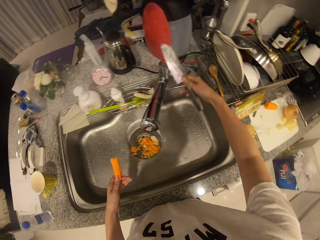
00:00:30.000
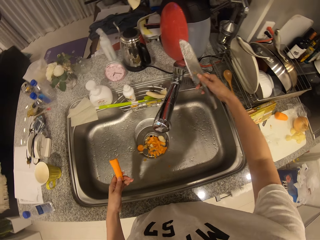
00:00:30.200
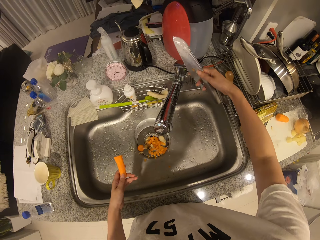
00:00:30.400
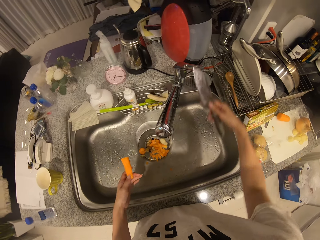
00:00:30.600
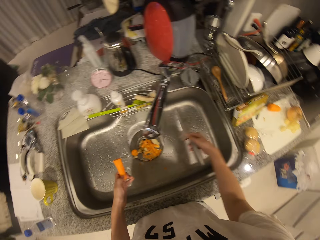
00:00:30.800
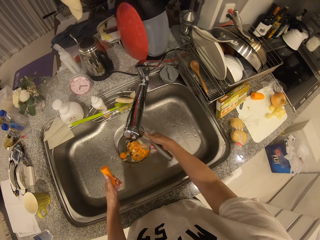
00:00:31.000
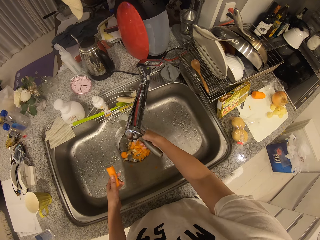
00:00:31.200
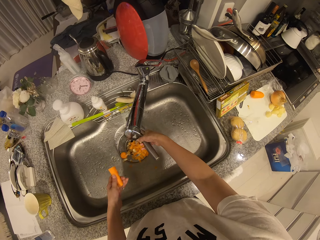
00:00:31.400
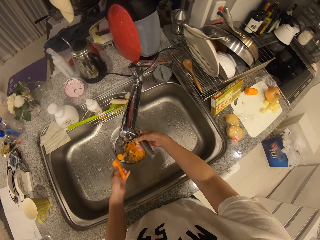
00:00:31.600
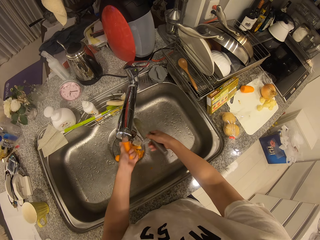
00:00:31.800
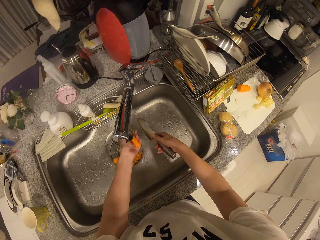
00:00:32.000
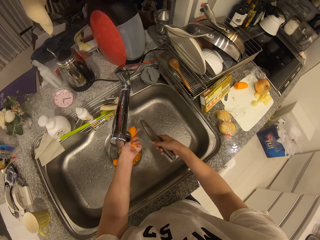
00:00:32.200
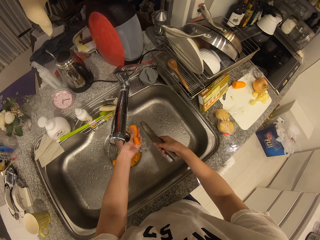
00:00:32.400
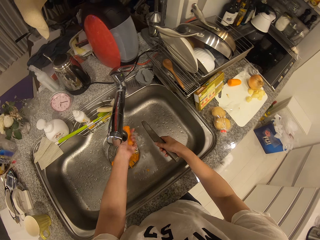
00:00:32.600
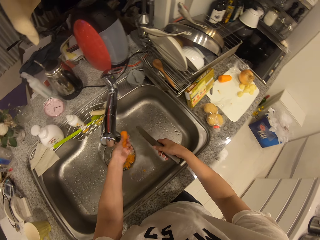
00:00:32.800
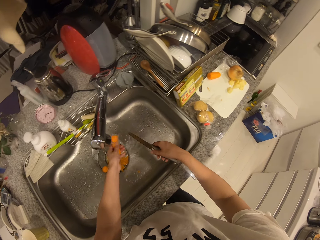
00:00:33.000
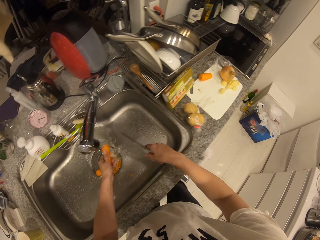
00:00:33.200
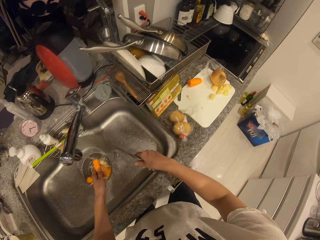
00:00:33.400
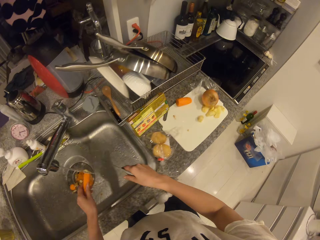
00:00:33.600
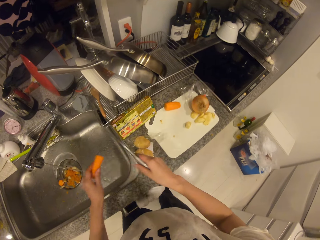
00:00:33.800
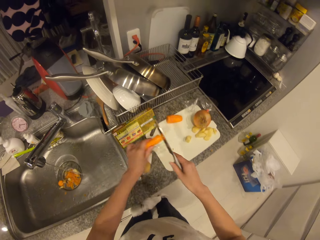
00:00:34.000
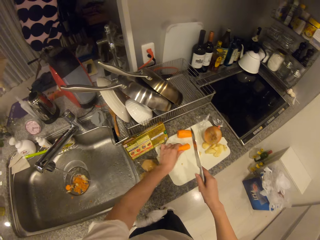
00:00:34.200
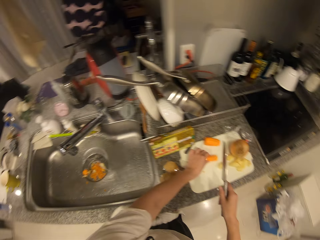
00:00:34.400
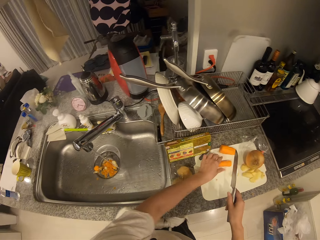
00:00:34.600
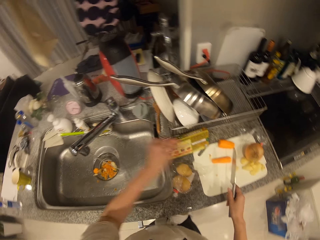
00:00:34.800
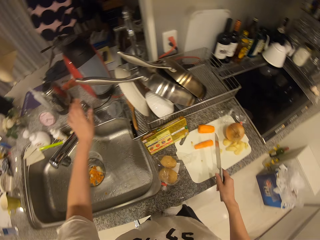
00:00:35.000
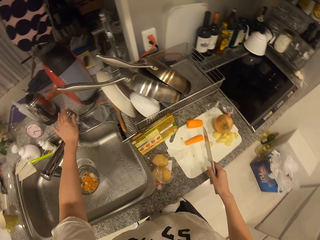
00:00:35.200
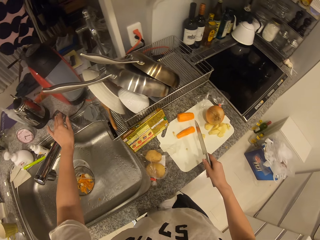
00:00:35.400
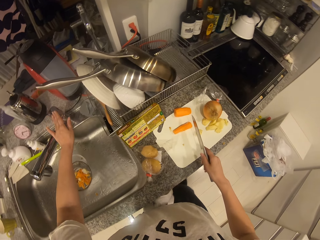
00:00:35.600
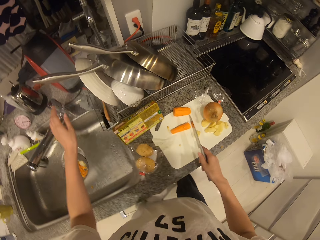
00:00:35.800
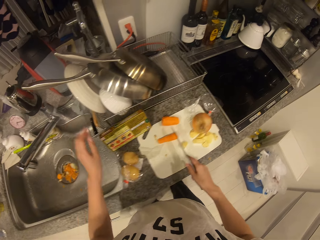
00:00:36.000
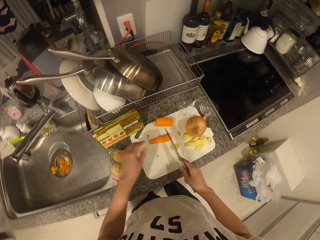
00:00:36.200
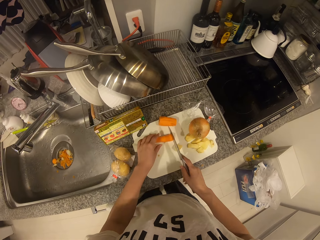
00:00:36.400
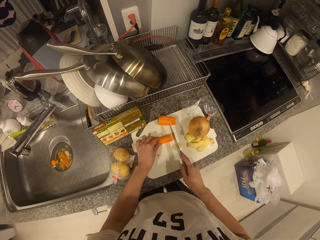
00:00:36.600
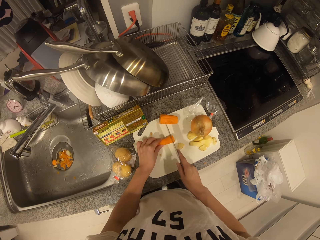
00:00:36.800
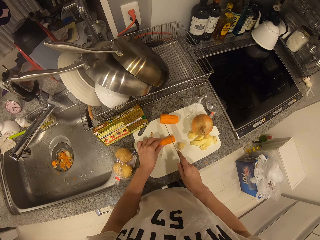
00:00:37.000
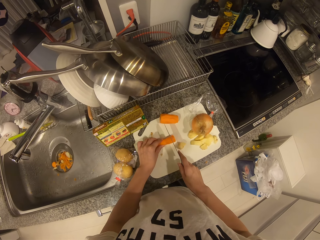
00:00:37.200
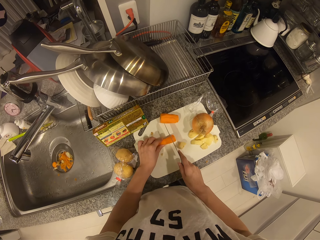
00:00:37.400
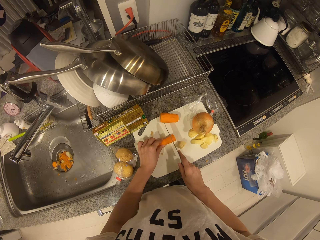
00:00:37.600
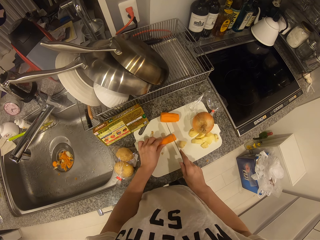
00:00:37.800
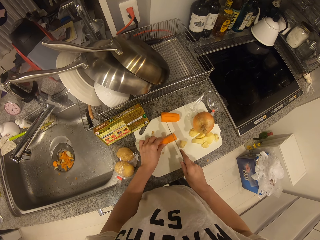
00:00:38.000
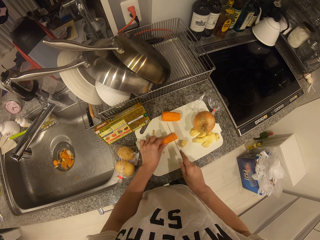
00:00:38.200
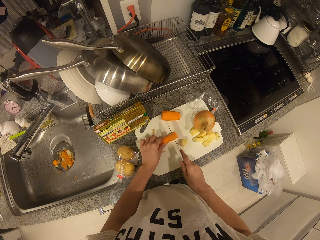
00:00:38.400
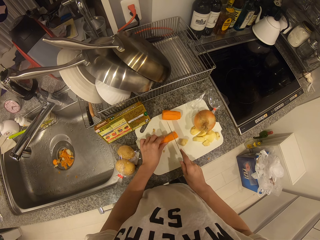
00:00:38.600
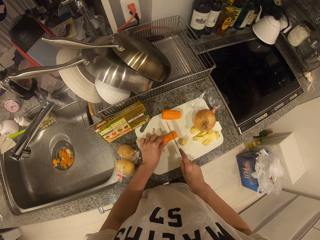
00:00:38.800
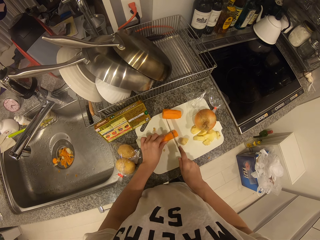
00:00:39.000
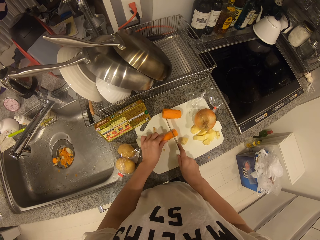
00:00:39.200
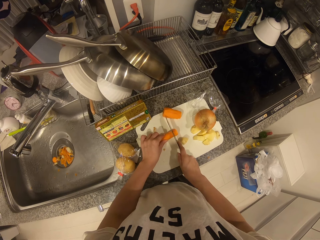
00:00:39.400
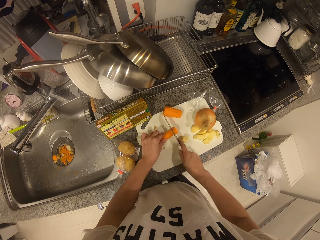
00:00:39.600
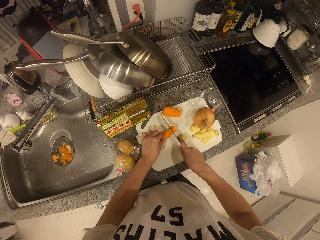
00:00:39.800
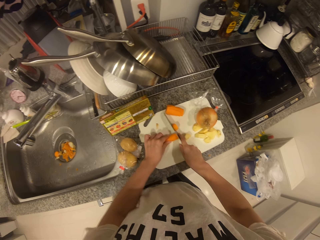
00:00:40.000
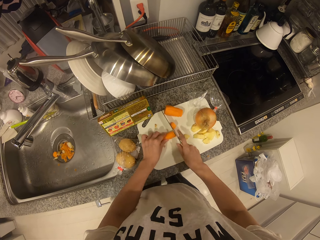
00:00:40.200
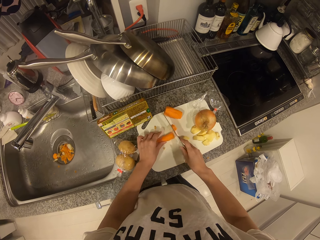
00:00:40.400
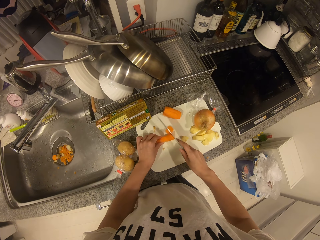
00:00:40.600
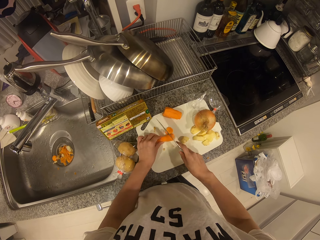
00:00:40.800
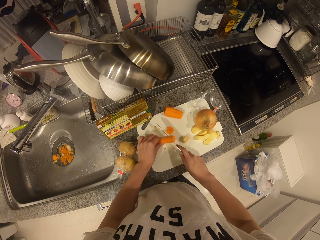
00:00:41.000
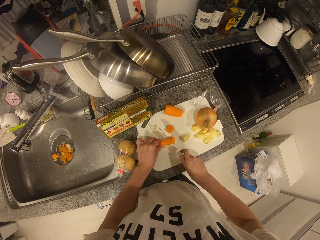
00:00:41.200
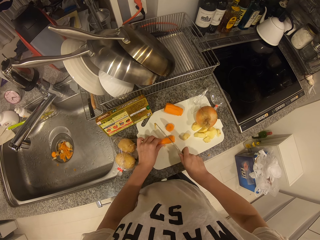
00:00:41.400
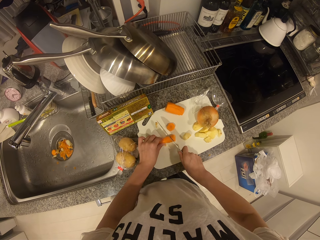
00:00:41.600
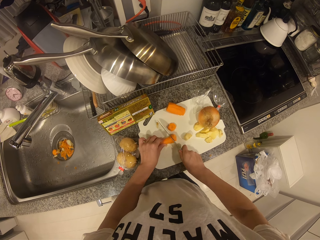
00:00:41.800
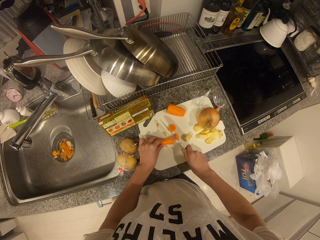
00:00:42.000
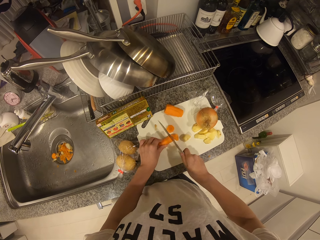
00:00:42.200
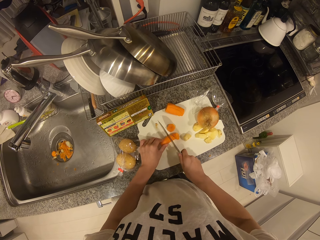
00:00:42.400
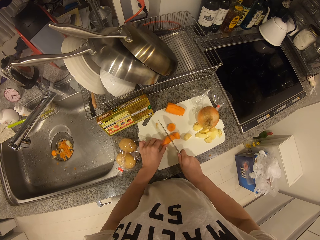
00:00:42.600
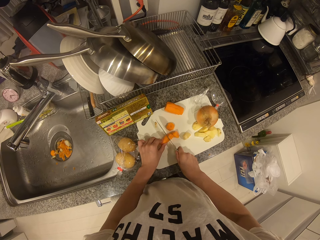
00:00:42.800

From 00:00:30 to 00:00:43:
The camera wearer turns on the sink faucet with his right hand. He rinses the knife in the sink. He rinses the carrot in the sink. He drops the carrot on the cutting board with his left hand. He turns off the sink faucet with his left hand. He holds the carrot on the cutting board with his left hand. He cuts the carrot on the cutting board with the knife in his right hand.

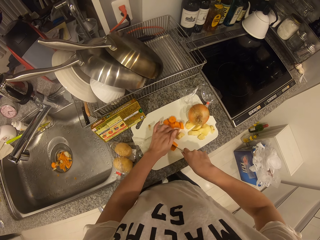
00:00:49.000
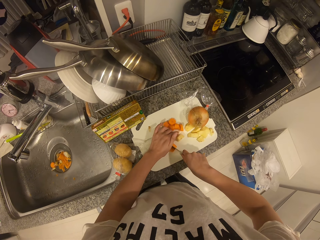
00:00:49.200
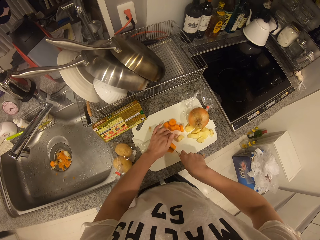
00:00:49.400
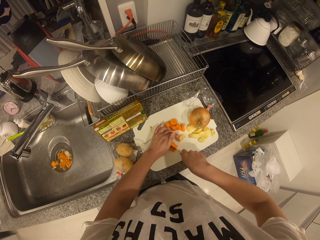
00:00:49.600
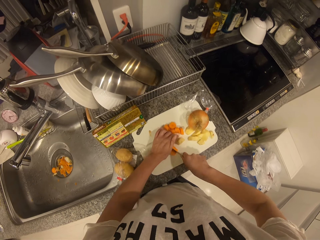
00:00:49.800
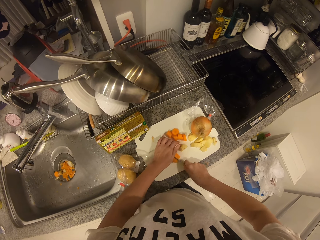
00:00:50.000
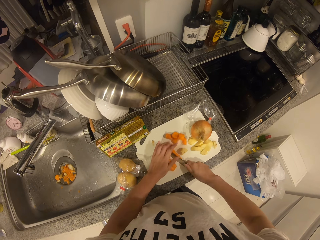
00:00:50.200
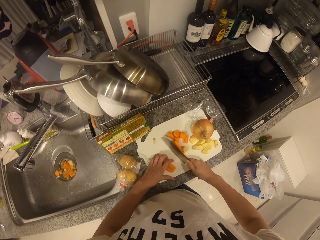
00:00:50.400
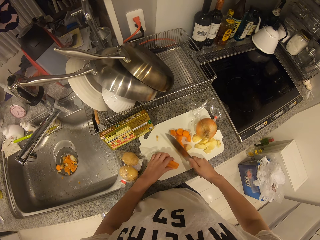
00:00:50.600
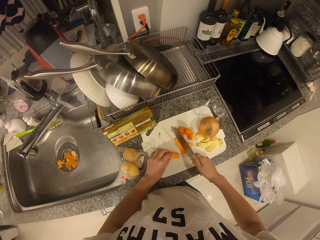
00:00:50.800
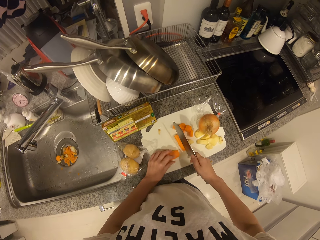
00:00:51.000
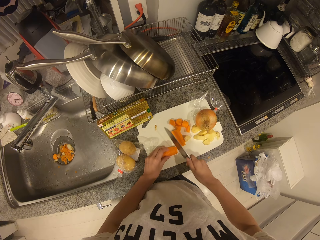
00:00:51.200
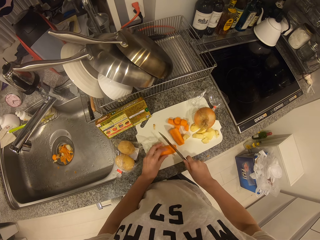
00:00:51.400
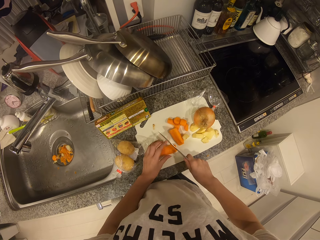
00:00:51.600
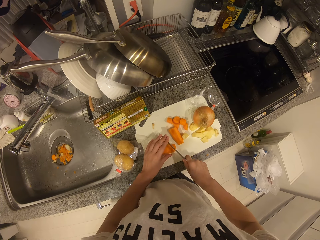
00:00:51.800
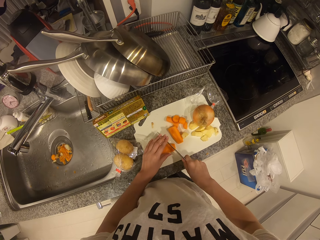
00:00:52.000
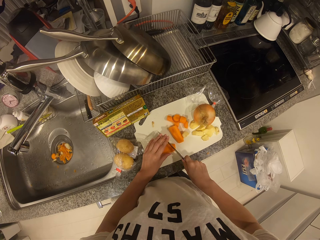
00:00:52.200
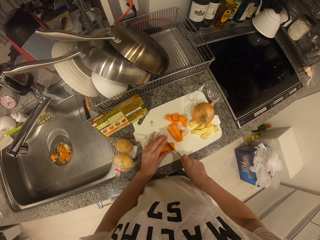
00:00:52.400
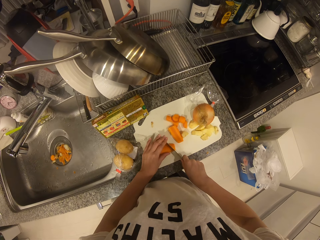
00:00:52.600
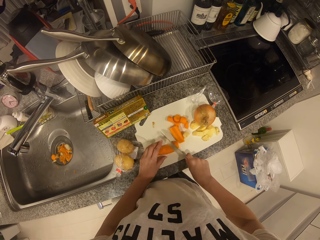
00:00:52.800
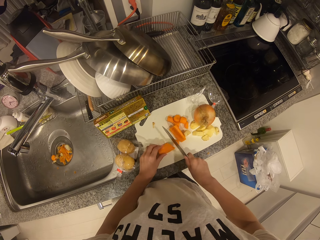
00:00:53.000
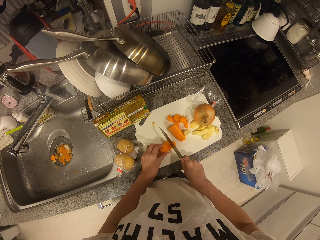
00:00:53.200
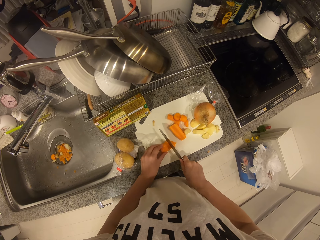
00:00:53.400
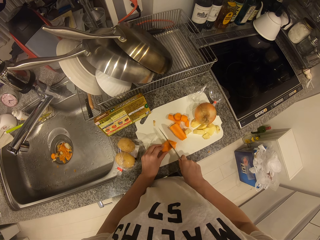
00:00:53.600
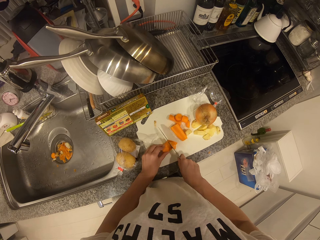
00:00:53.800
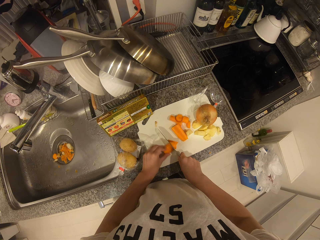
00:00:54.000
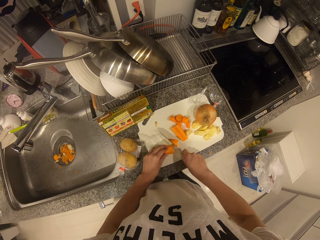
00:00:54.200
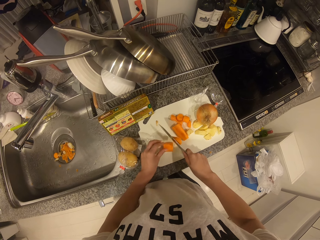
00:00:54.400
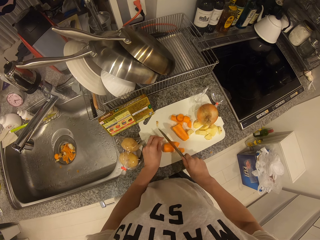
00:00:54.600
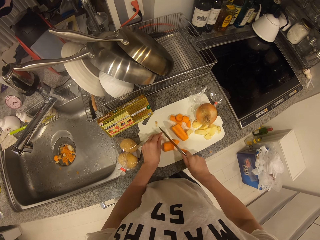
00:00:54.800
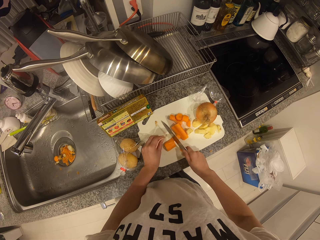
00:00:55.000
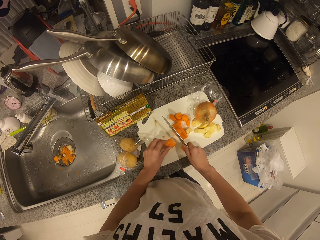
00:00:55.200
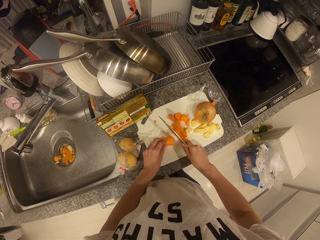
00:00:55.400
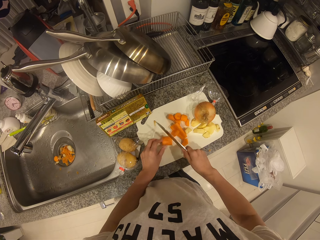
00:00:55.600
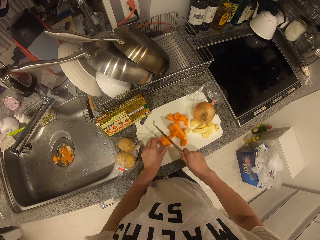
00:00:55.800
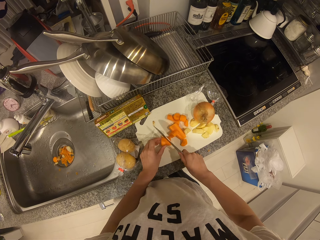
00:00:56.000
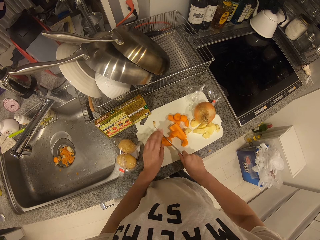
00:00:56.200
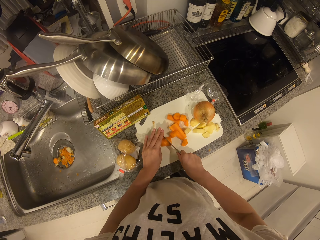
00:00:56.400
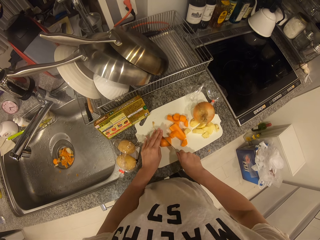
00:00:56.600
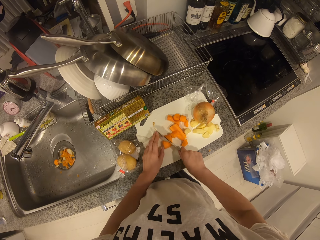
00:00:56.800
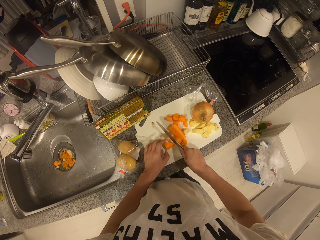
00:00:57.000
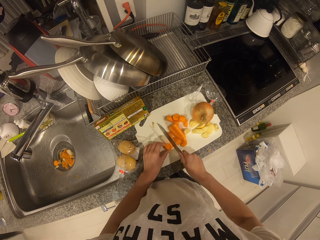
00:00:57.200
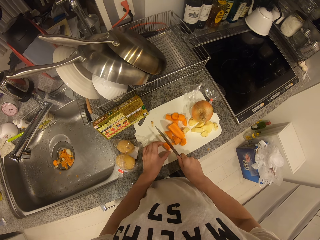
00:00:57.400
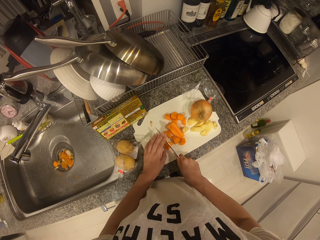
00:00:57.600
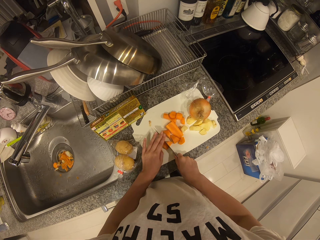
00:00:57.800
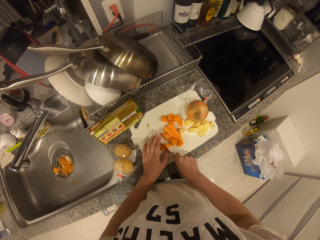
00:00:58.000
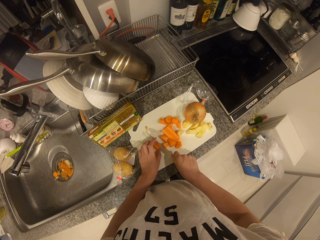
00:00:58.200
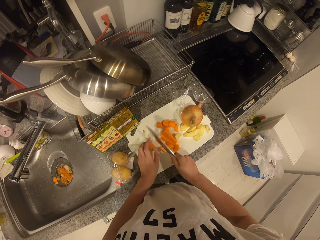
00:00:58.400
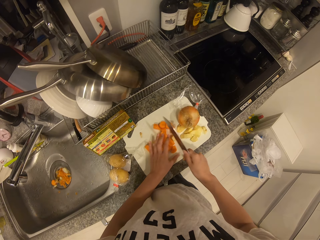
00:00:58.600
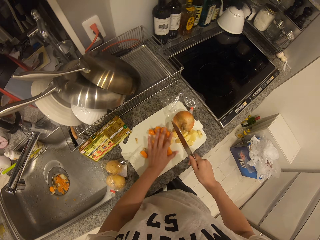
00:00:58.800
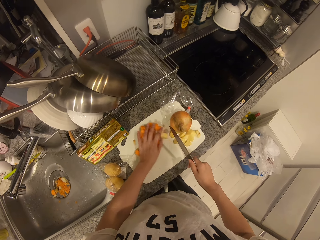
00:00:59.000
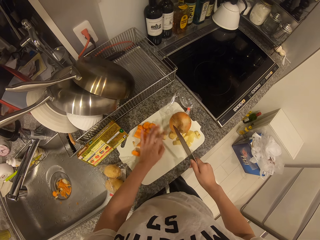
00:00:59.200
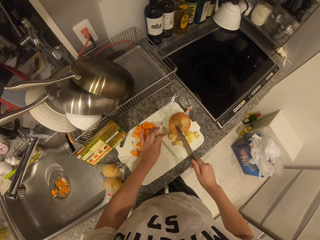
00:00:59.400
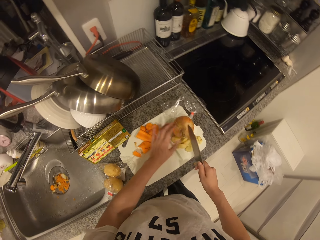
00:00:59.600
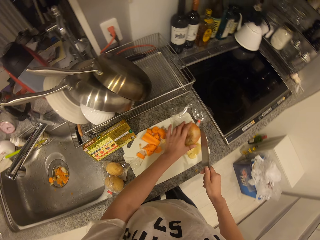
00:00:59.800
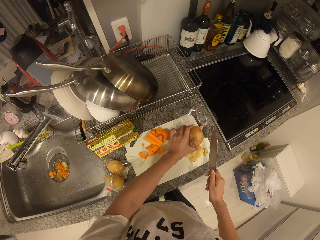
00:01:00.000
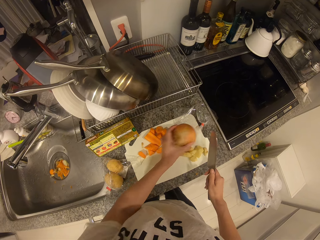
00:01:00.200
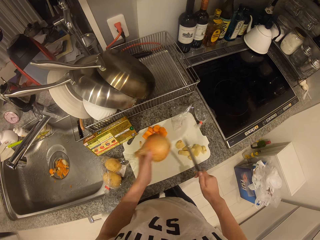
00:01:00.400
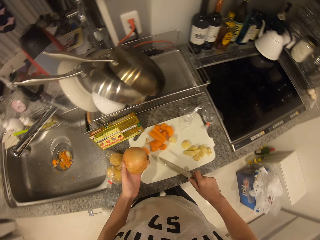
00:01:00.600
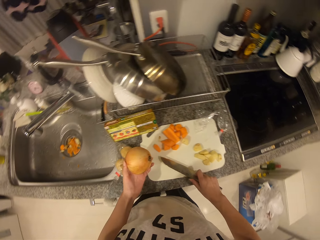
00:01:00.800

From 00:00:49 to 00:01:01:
The camera wearer adjusts a piece of the carrot with his left hand. He cuts the piece of carrot with the knife in his right hand on the cutting board. He adjusts the pieces of the carrot with his left hand. He repositions an onion on the cutting board with his left hand and picks up the onion.
